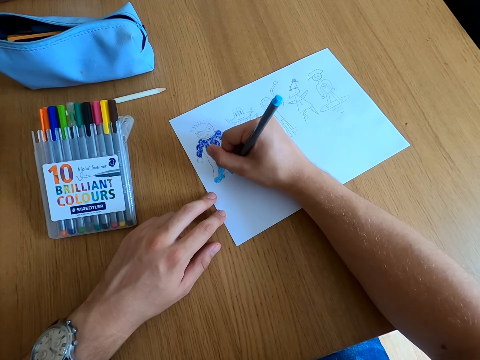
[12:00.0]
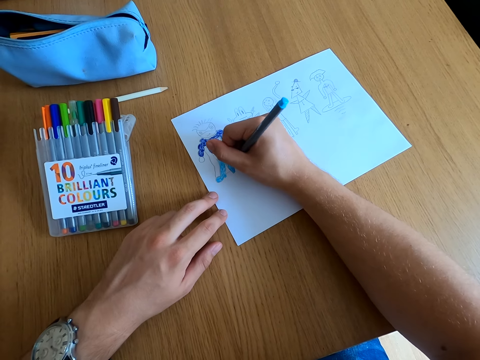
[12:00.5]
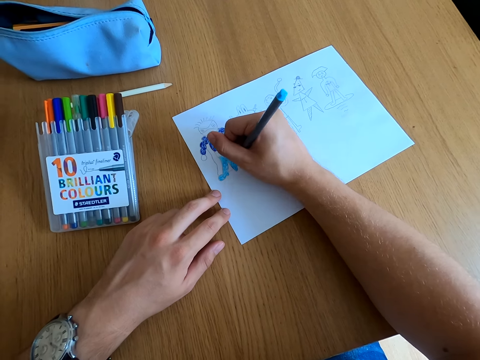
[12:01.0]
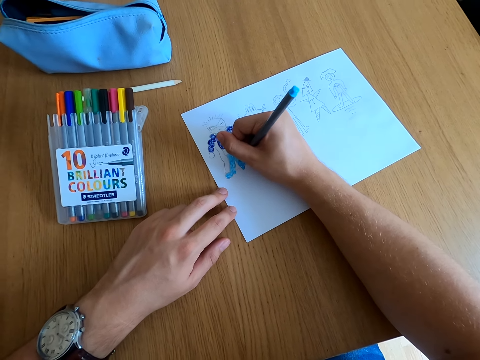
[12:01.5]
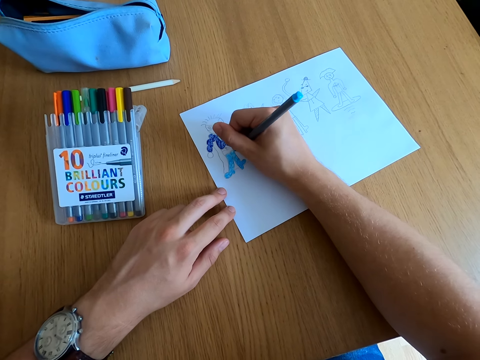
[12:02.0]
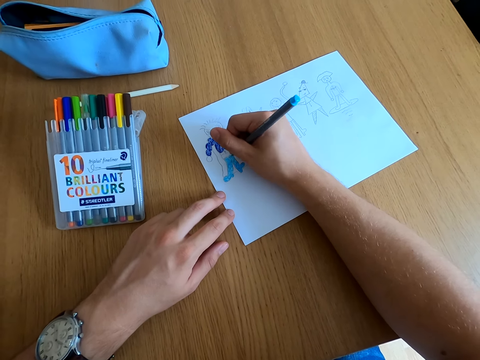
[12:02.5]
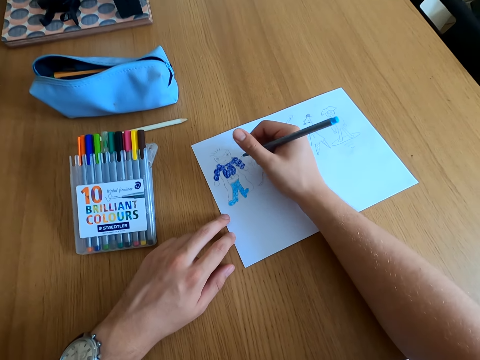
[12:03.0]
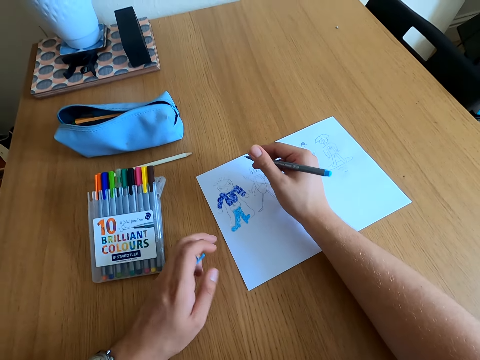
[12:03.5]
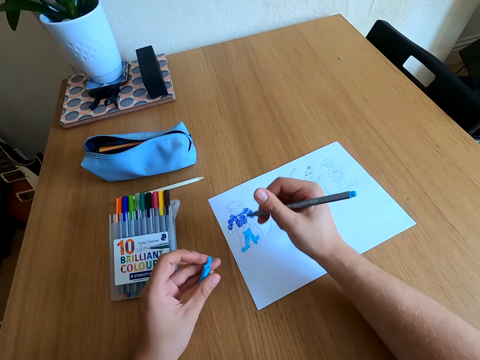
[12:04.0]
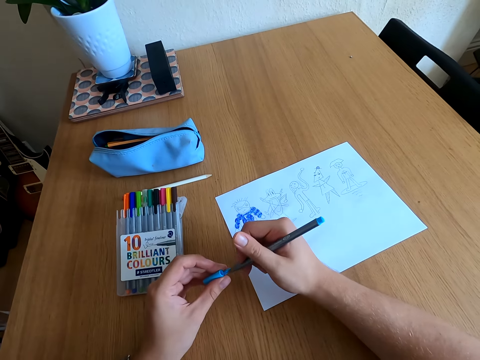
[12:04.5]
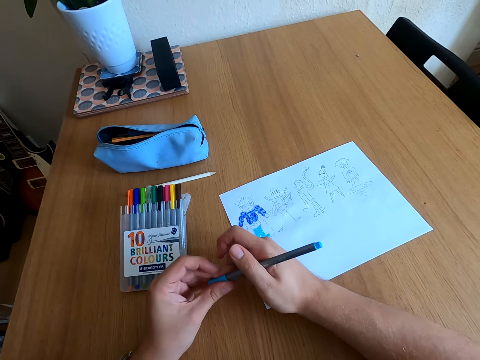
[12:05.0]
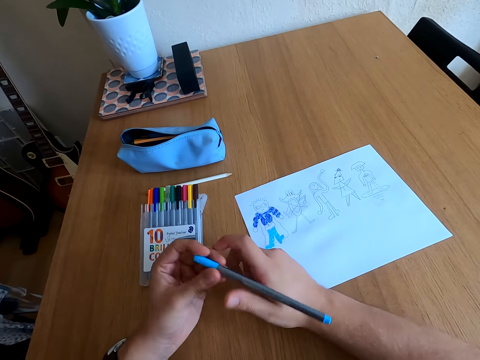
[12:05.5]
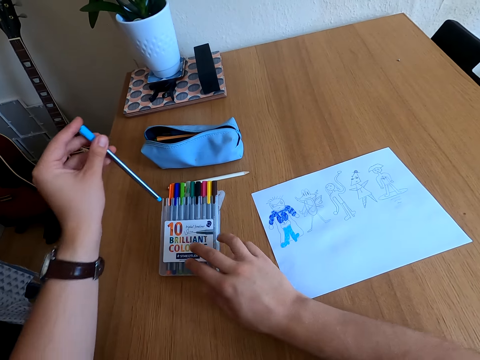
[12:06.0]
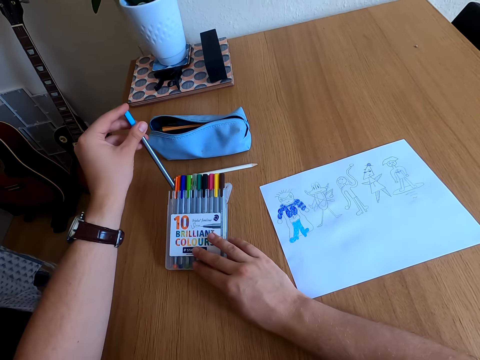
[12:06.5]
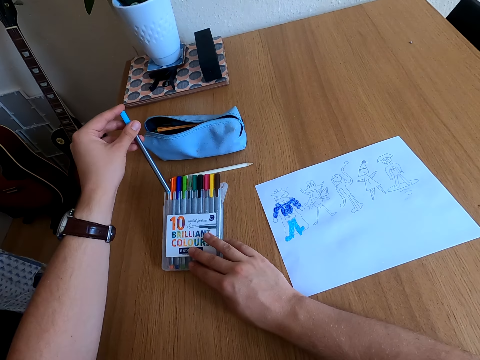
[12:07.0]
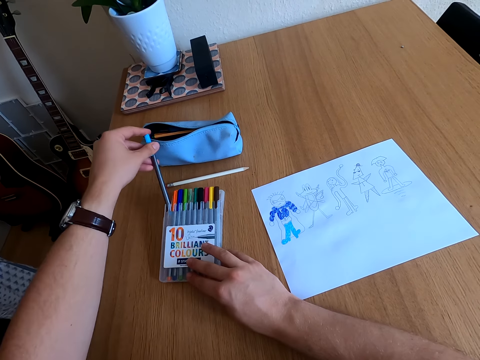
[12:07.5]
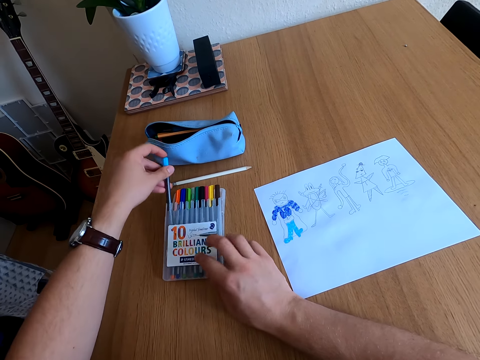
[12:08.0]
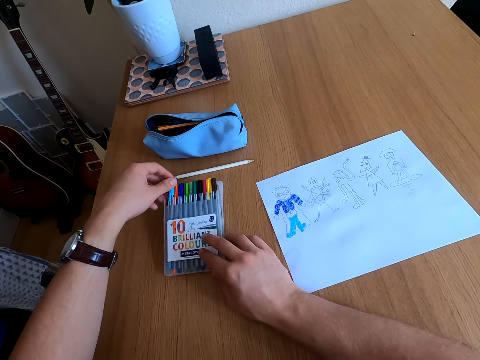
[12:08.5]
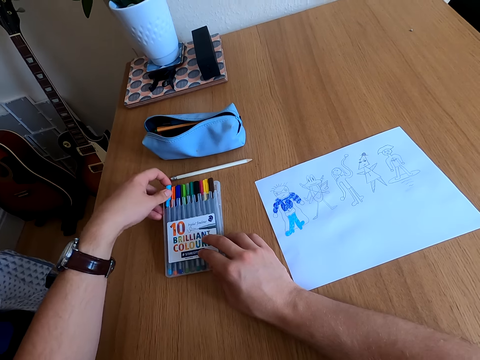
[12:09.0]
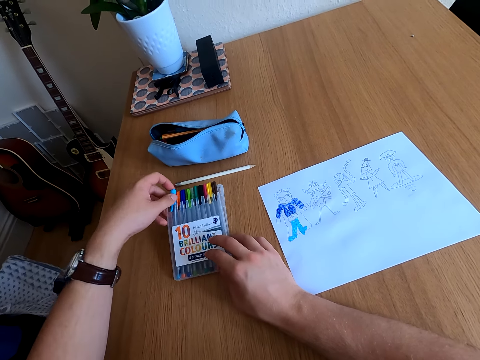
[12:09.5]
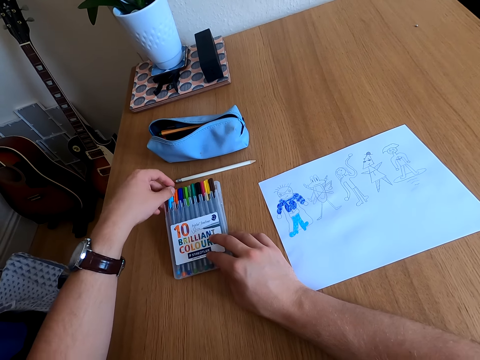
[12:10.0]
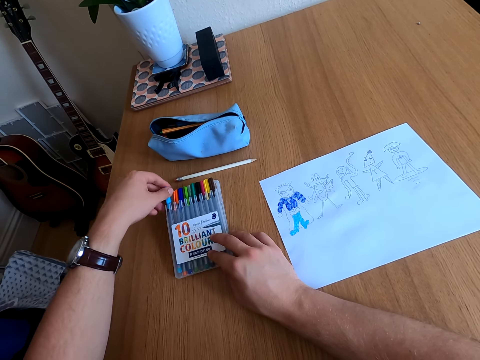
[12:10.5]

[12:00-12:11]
The camera wearer closes the color pen with a lid. They place the color pen in the kit. They take another.

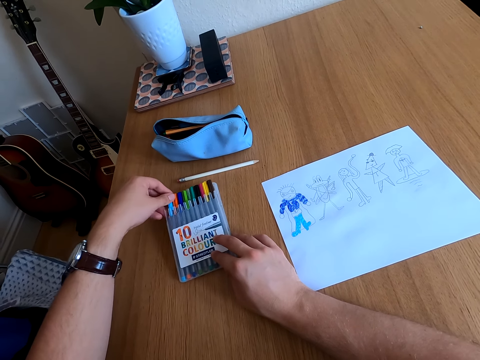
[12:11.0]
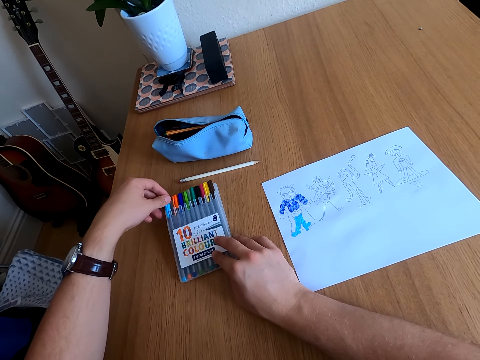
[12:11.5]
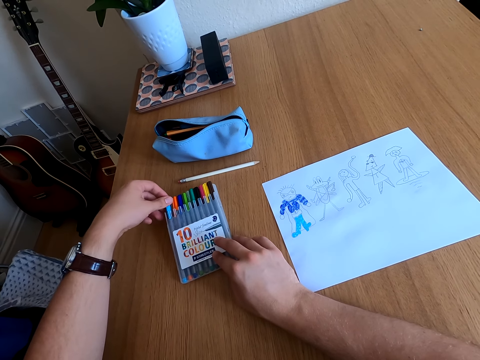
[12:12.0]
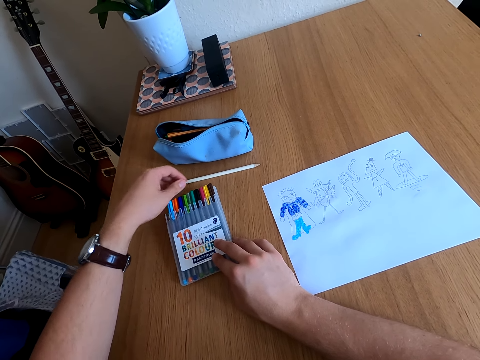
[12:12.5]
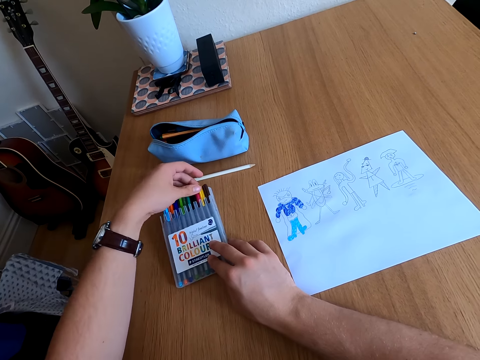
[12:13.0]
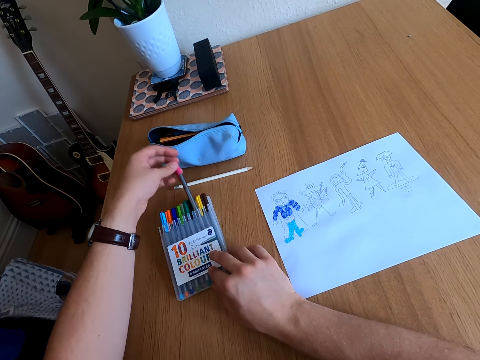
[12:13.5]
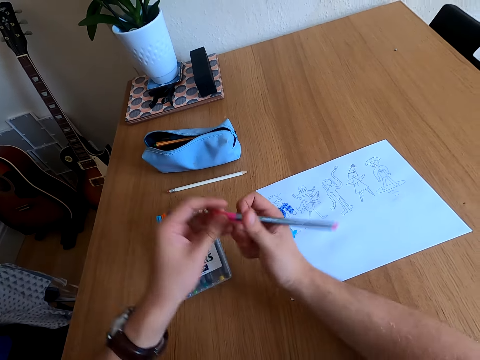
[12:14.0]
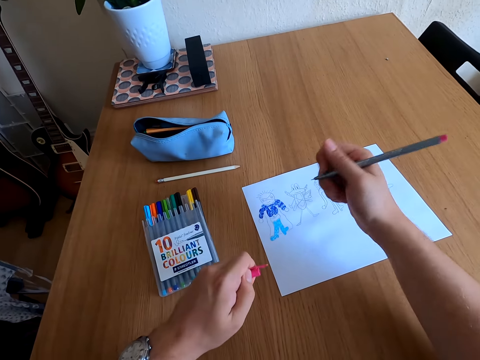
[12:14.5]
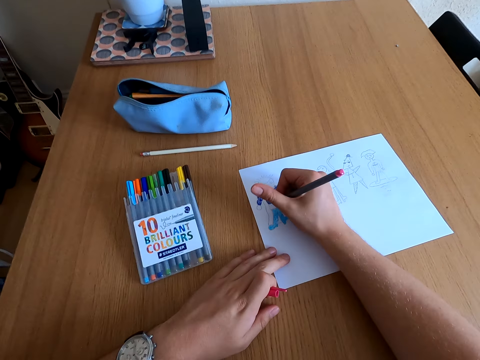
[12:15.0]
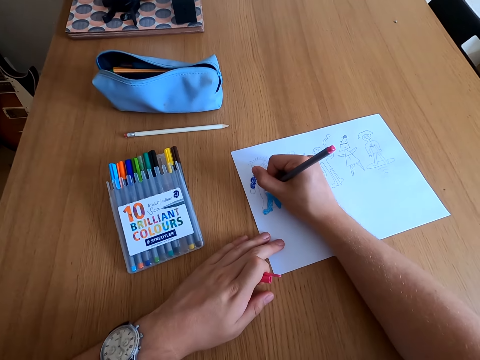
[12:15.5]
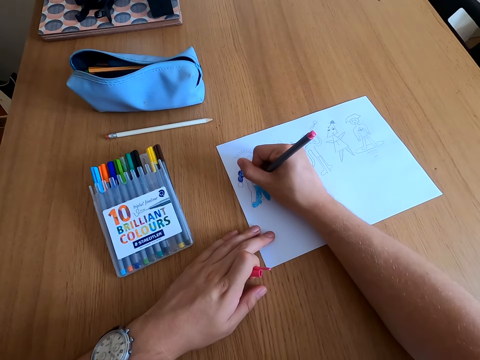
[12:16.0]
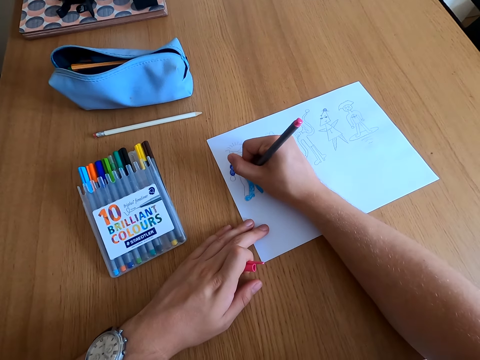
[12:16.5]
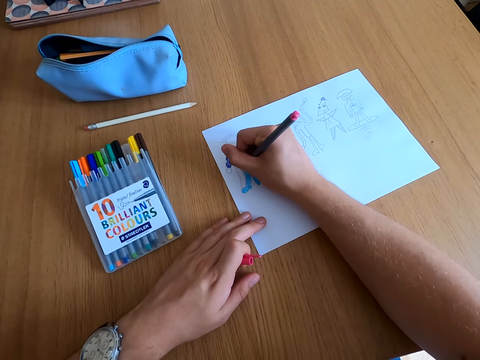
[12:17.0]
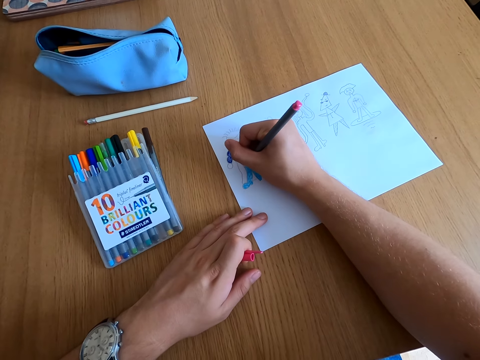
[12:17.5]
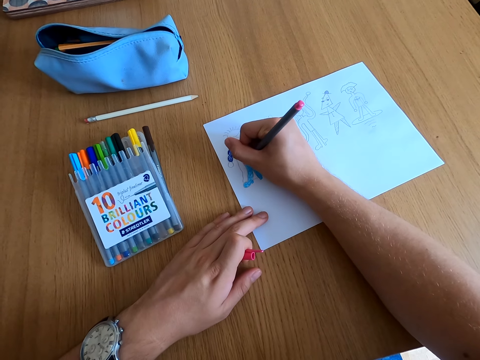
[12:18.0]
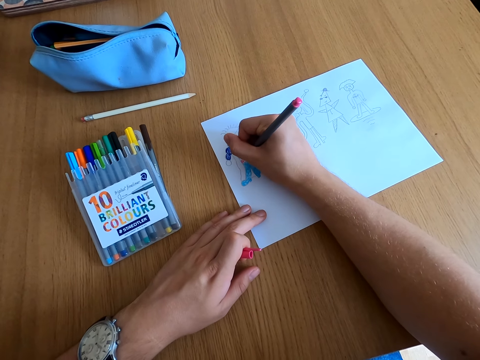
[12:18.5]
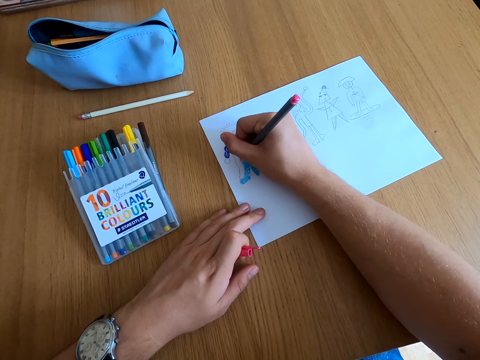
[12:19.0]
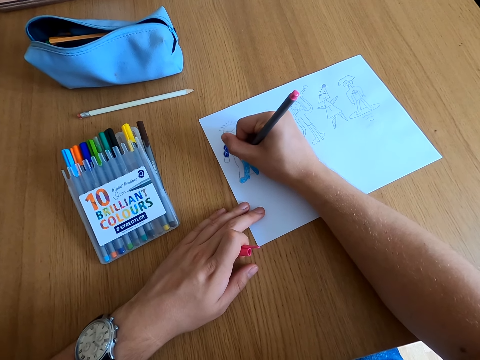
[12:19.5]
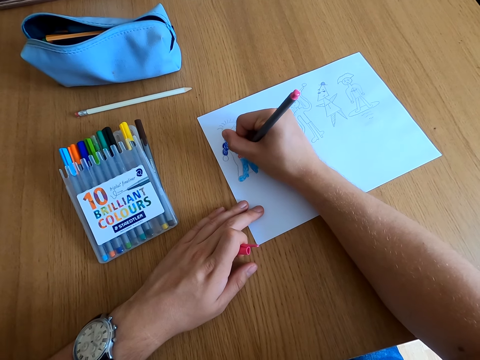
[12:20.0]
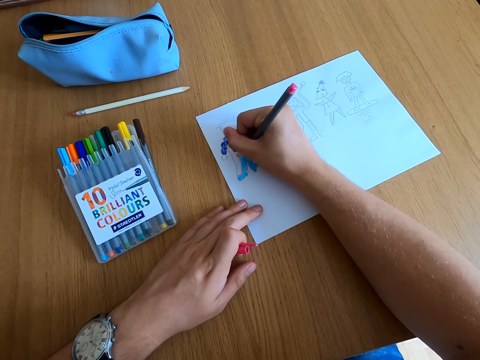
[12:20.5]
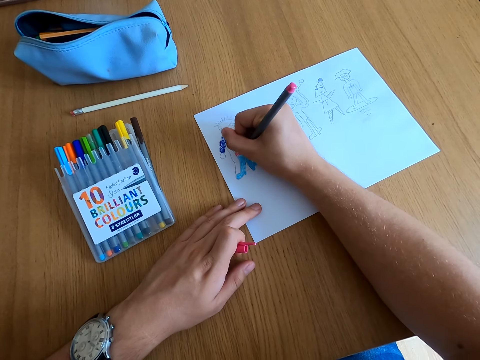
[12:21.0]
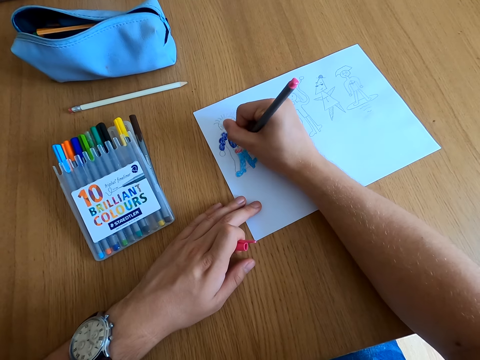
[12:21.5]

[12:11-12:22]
The camera wearer picks a color pen. They open the color pen lid. They color the drawing.

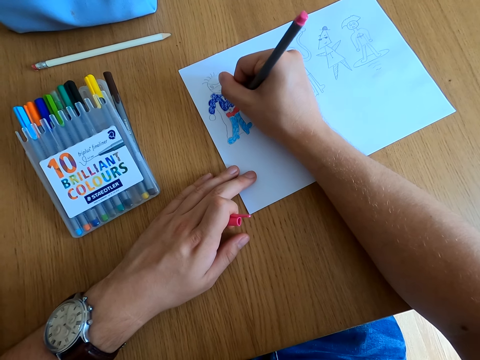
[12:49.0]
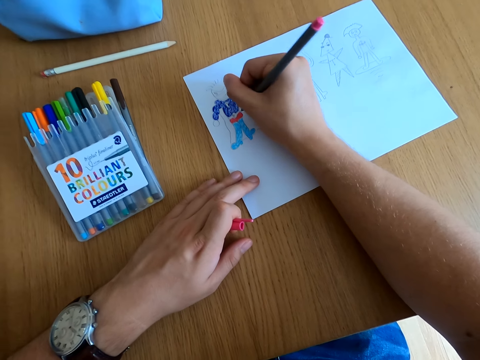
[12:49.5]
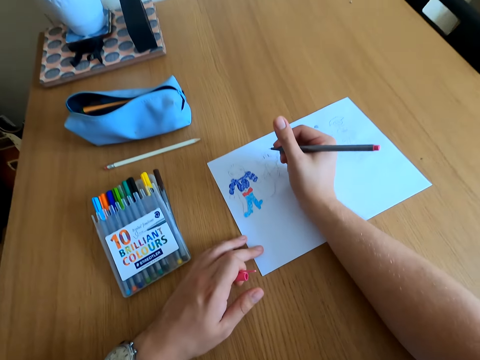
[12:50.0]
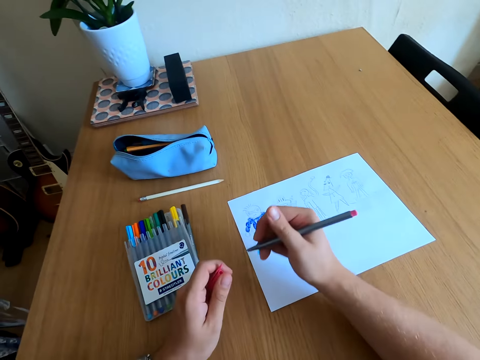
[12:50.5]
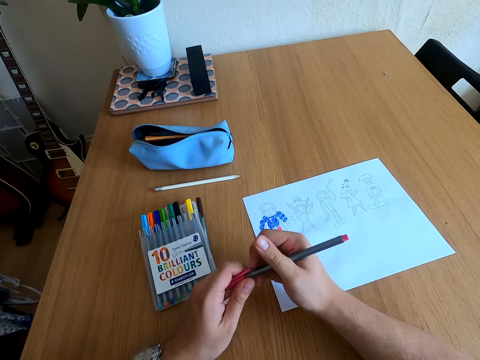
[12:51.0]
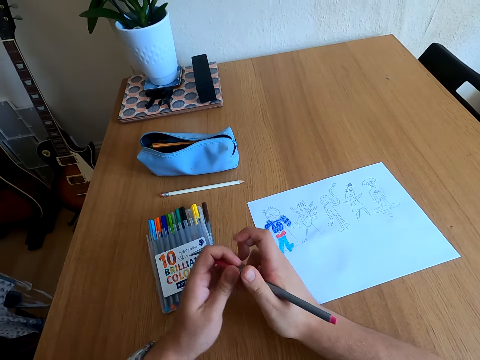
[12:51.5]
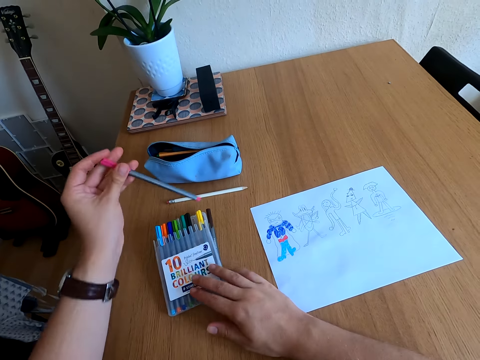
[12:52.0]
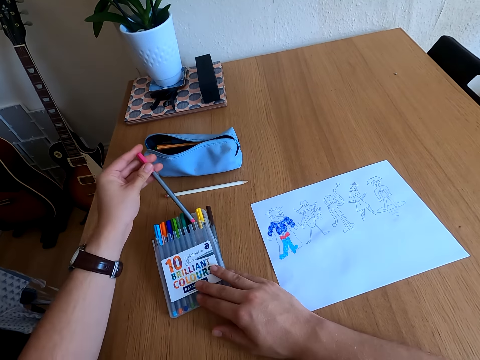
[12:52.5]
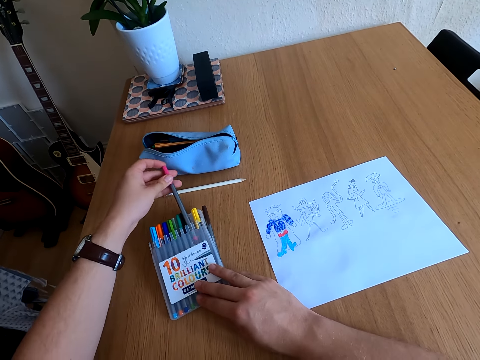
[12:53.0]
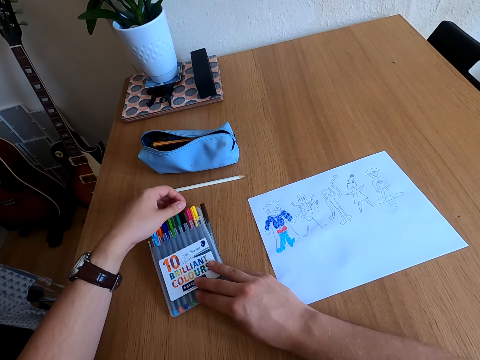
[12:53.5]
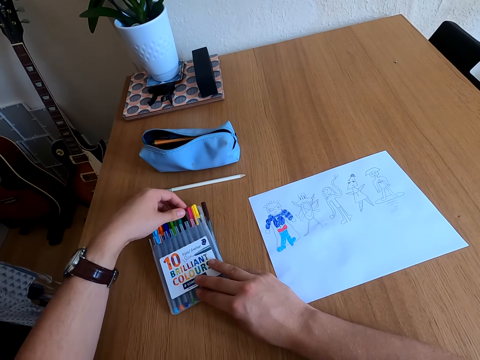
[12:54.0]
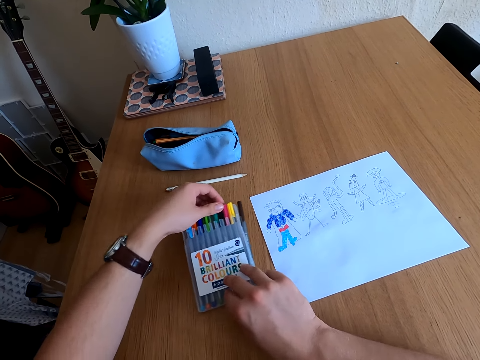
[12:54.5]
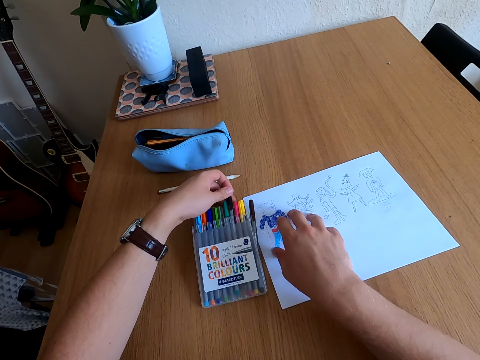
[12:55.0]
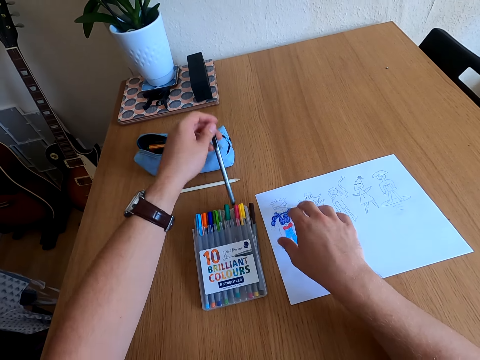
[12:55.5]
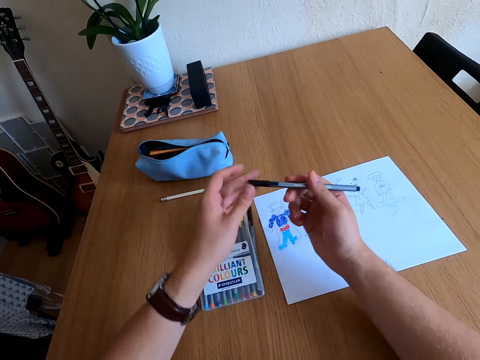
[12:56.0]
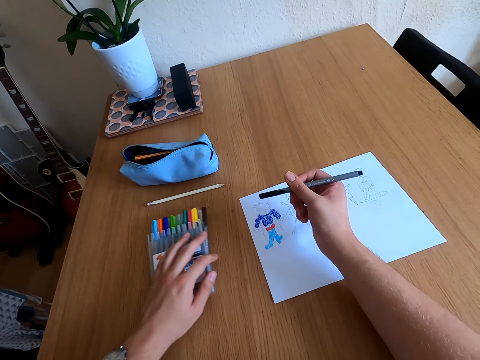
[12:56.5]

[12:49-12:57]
The camera wearer closes the color pen with a lid. They take another. They place the color pen in the kit. They move the color kit on the table. They pick a color pen. They move the color kit on the table.
